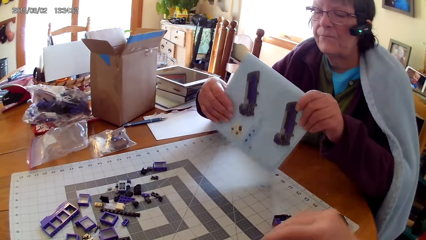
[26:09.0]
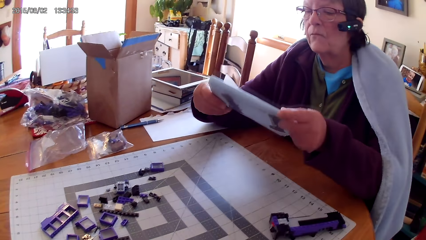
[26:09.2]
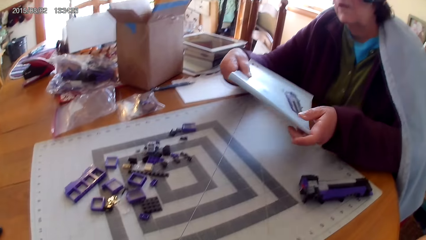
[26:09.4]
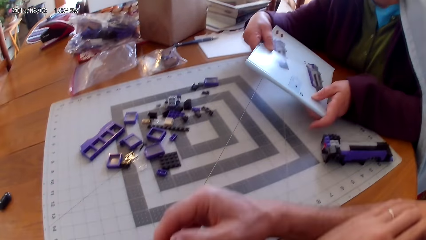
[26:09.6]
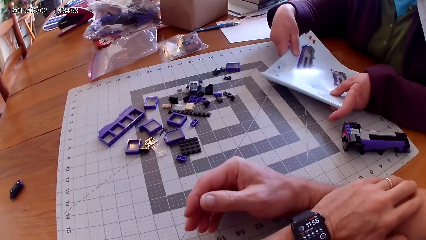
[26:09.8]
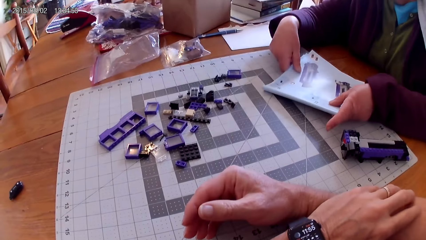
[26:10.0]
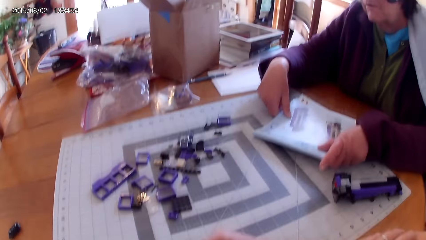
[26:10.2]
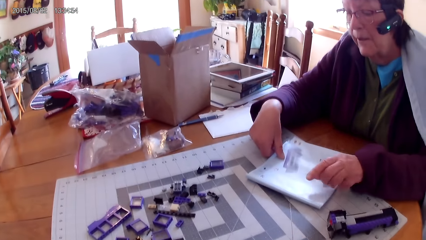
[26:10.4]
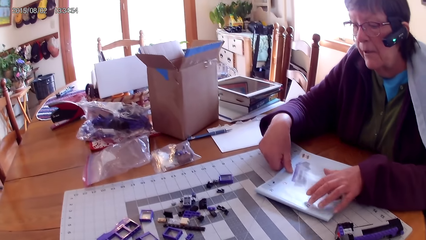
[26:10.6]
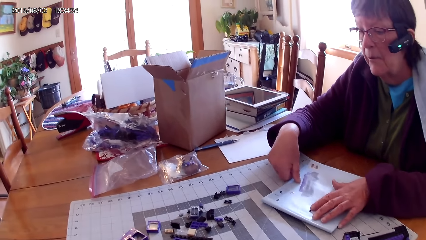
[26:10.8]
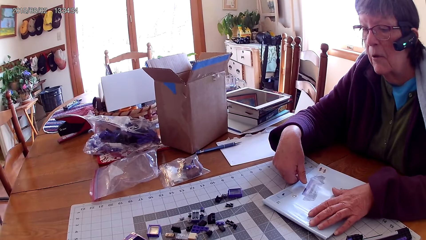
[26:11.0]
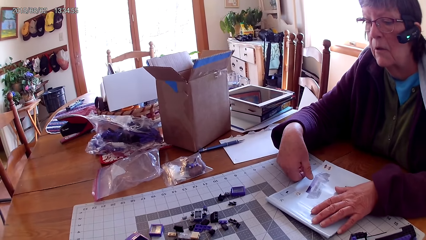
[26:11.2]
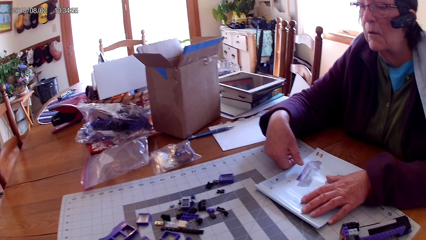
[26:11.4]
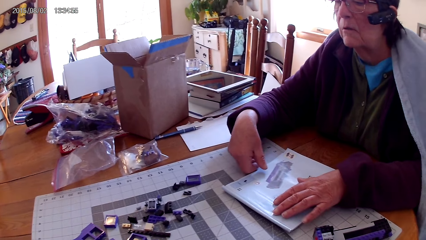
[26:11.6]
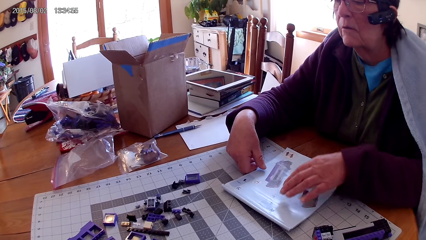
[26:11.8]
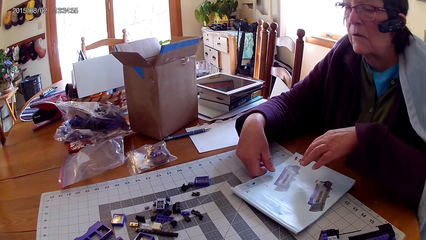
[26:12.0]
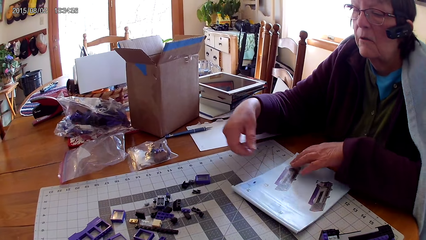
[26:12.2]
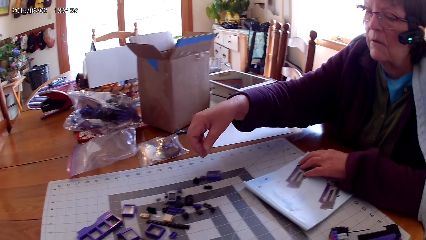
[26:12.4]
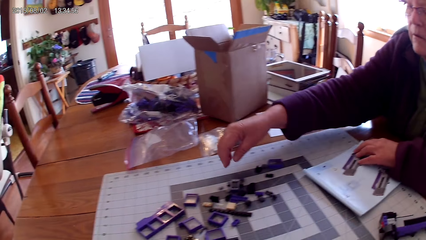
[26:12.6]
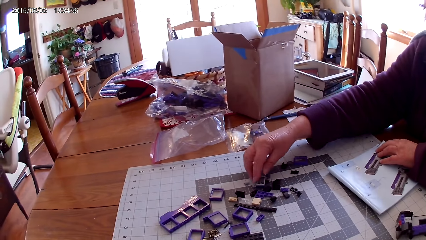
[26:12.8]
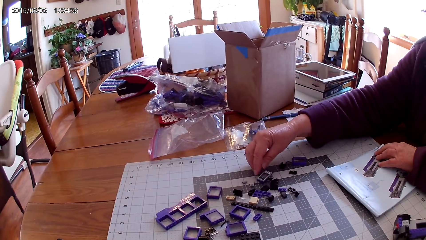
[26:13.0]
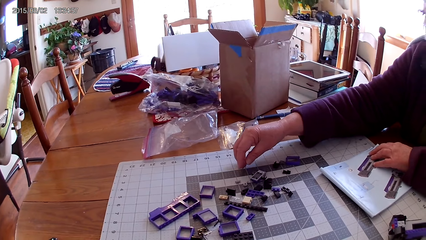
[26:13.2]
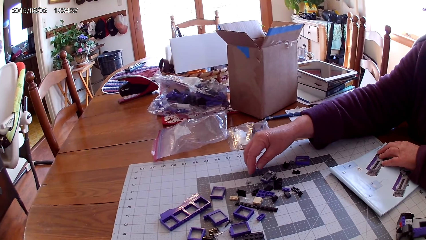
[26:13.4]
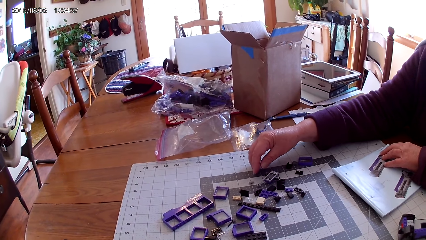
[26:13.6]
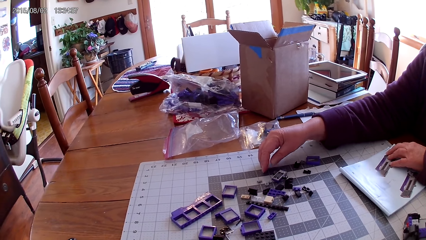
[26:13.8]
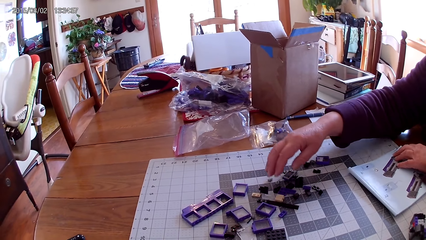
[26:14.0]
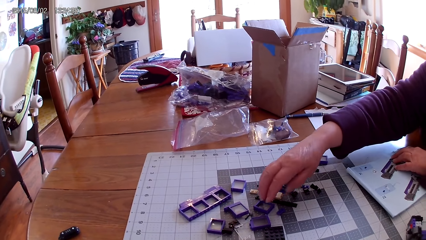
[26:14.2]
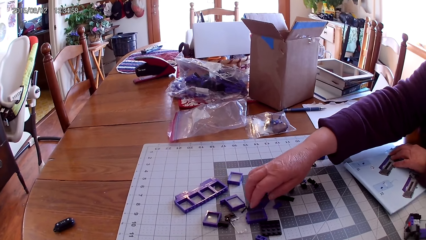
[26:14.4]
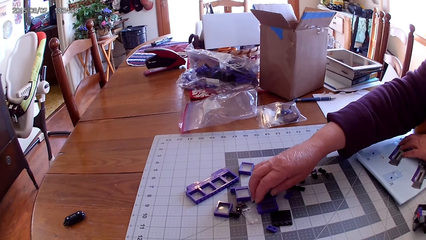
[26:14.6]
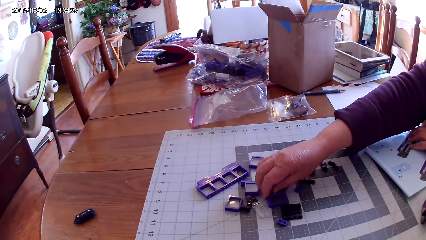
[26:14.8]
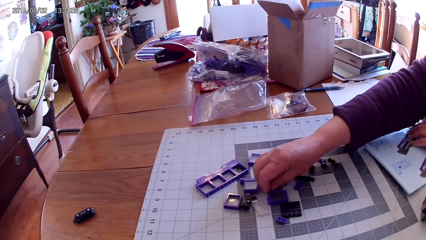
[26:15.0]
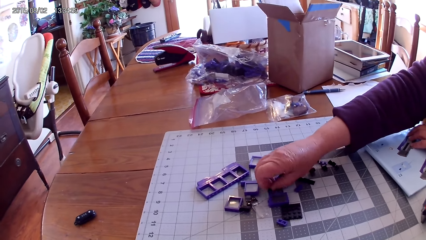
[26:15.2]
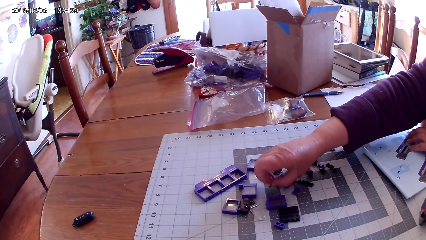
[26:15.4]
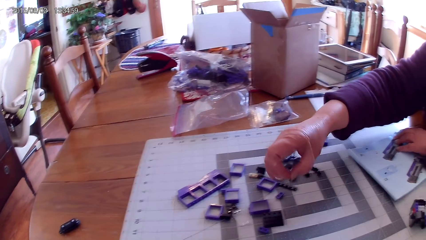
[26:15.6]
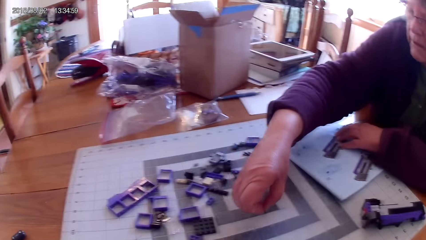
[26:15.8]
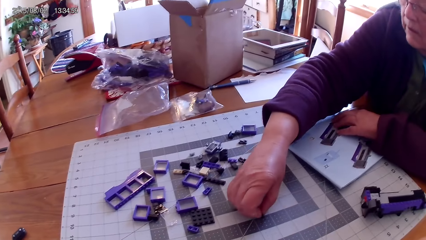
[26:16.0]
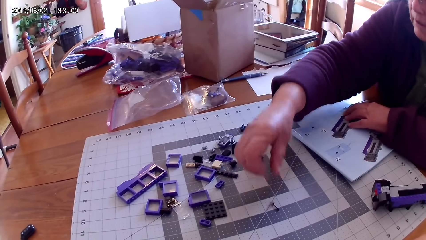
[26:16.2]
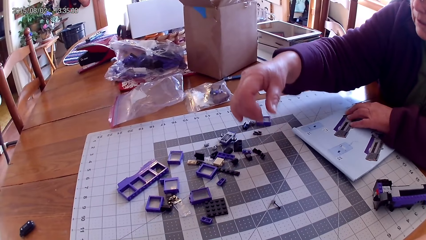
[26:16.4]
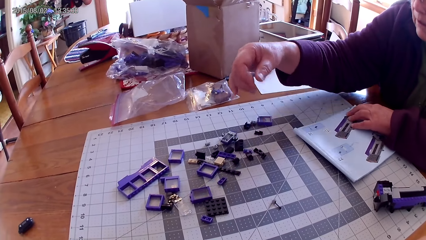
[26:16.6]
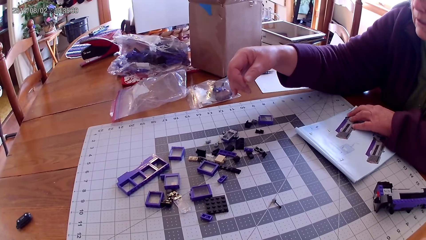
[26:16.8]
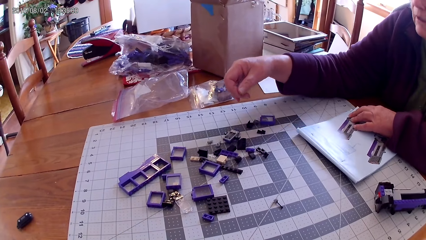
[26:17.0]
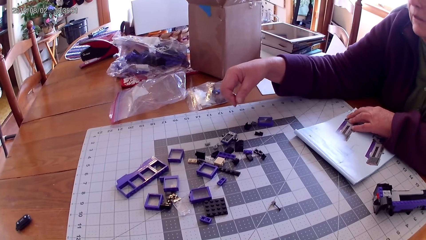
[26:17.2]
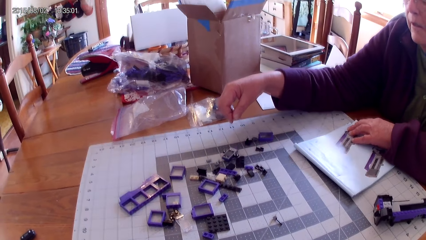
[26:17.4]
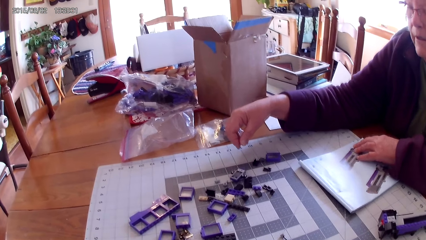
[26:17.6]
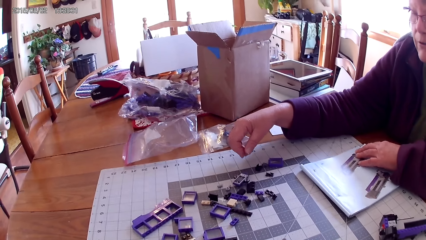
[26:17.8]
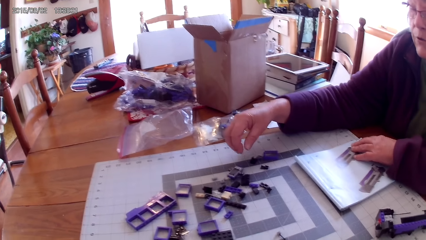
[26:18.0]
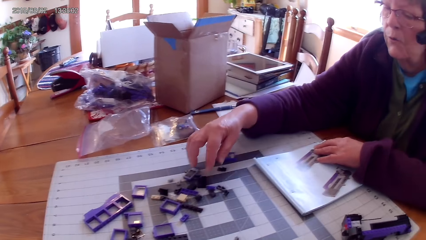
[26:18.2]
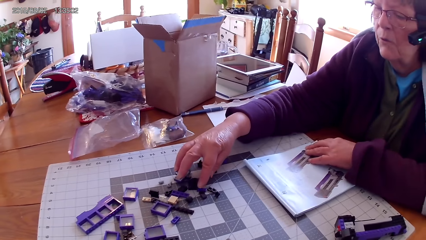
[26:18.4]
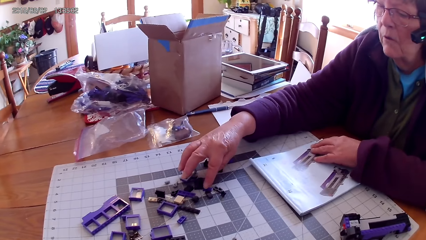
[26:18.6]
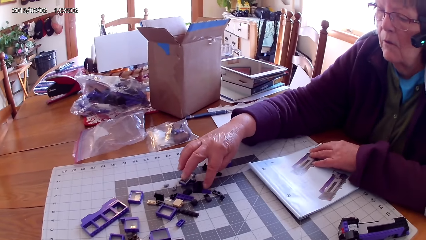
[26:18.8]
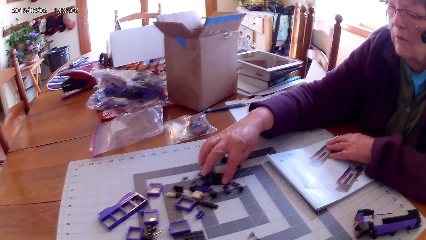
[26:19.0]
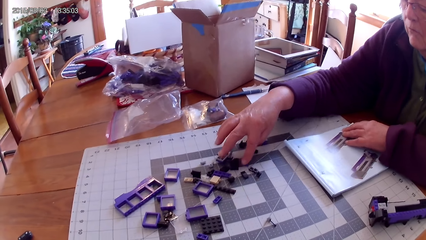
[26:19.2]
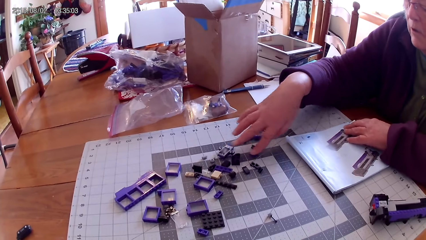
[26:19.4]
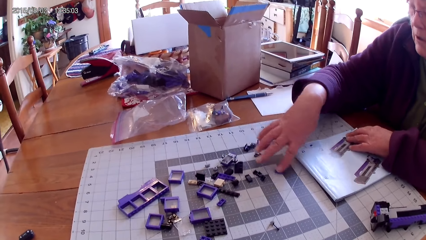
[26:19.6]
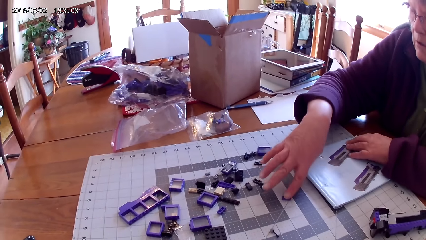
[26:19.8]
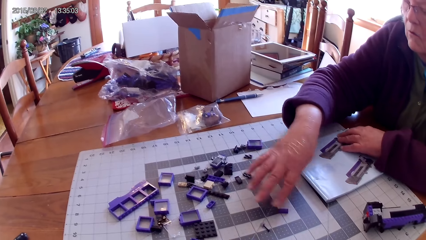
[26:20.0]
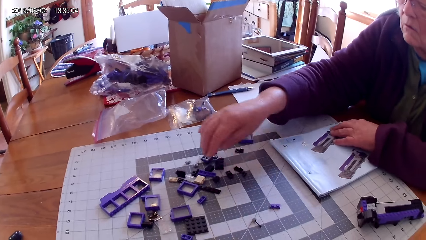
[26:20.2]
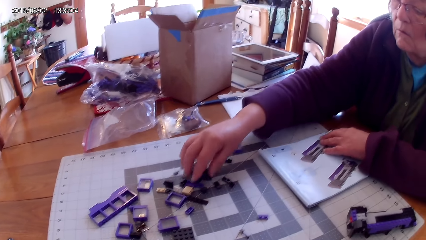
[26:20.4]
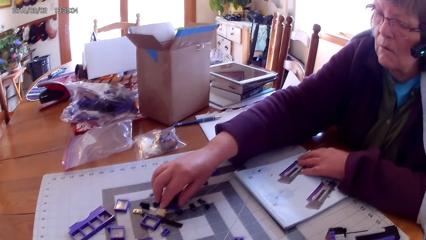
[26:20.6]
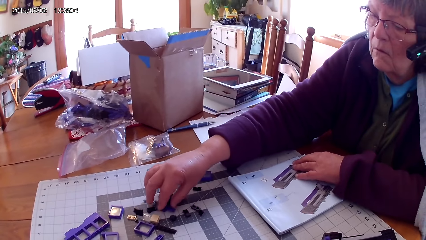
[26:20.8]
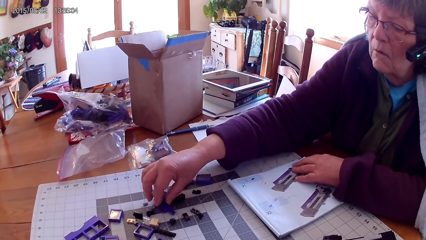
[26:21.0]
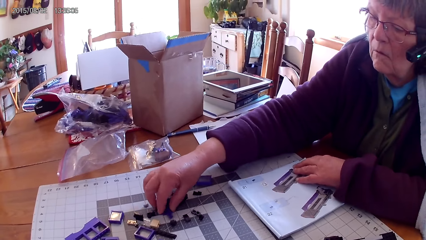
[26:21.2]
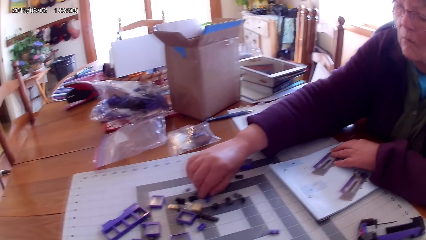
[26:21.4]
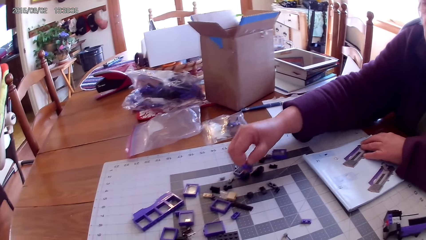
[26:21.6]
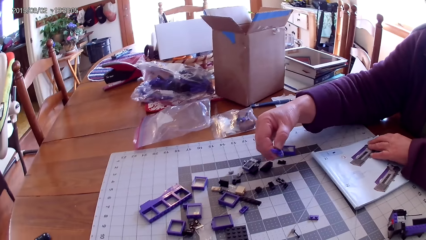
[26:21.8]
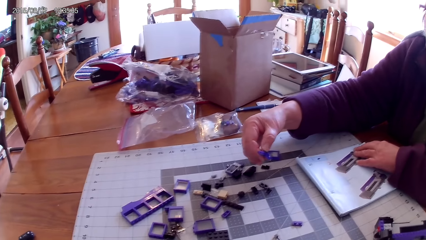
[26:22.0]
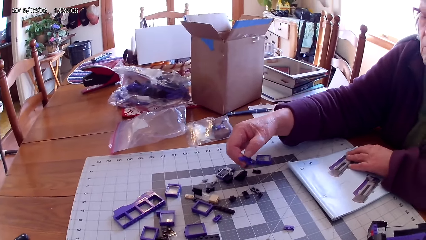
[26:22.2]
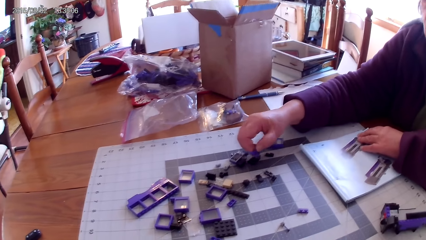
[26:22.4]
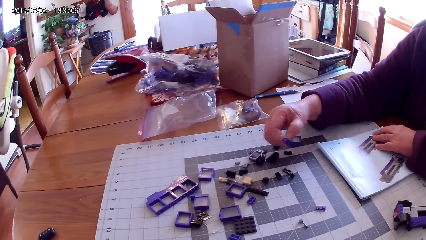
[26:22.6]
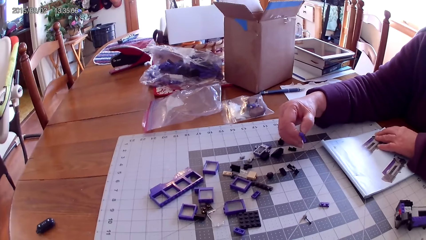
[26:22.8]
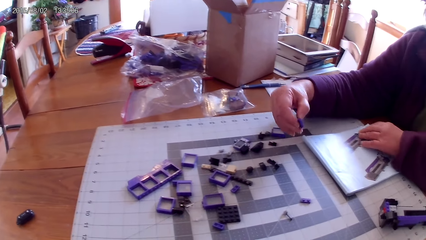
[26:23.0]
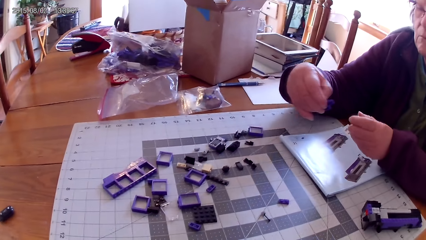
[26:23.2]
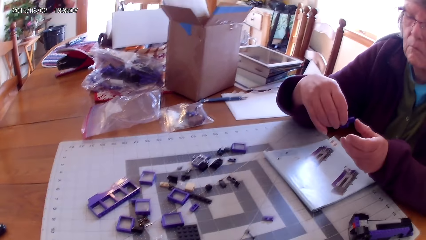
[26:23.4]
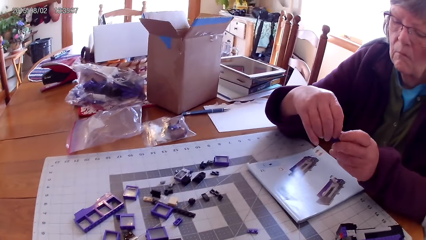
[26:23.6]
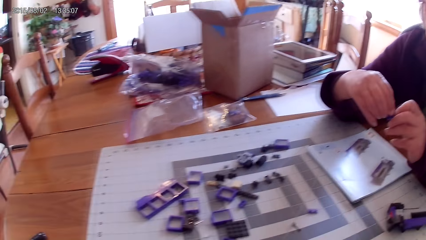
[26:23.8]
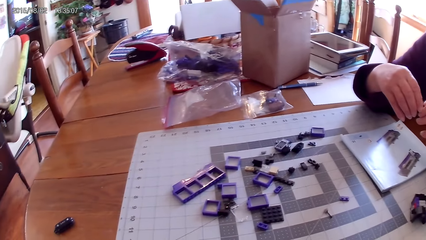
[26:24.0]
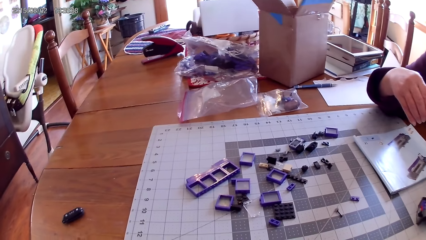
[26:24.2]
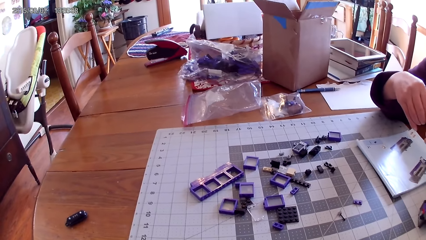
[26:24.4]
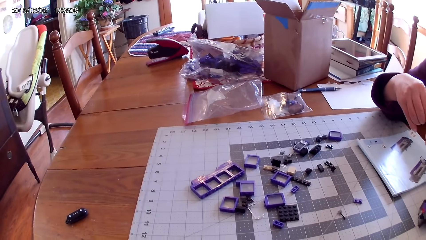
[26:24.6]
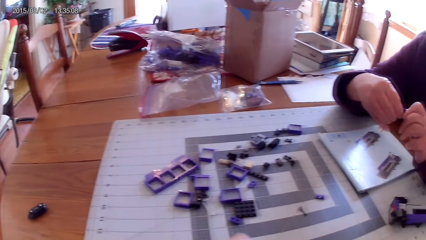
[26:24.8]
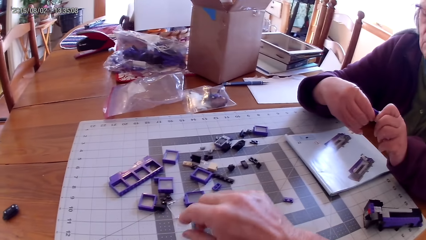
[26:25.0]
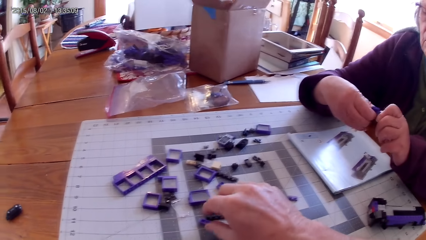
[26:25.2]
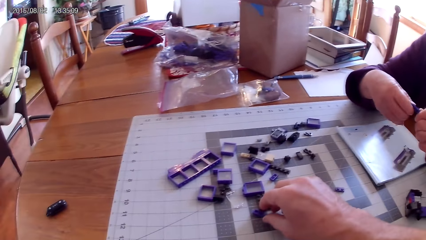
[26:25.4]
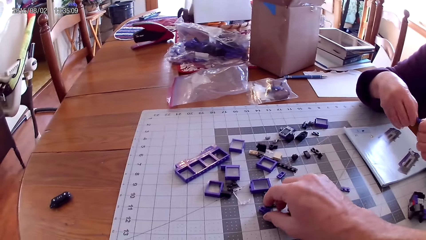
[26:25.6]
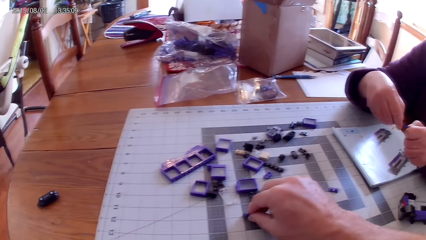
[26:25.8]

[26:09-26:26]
A woman turns a booklet. The woman holds the manual book up. The camera wearer removes the hand from something. The woman puts the manual down and puts the manual book well. The woman takes a spare part, moves spare parts, arranges spare parts and places down a plastic. The camera wearer looks around. The woman slides the plastic on the table. The woman takes the spare part and fixes the spare part with both hands.
